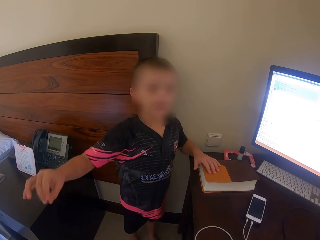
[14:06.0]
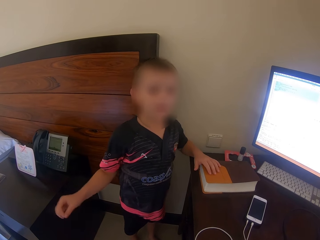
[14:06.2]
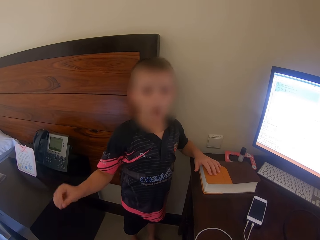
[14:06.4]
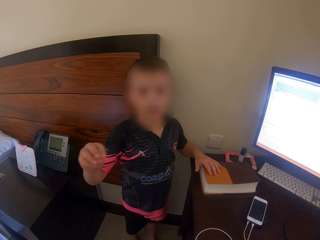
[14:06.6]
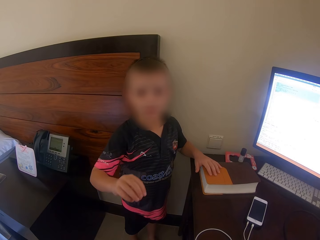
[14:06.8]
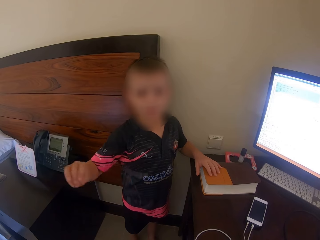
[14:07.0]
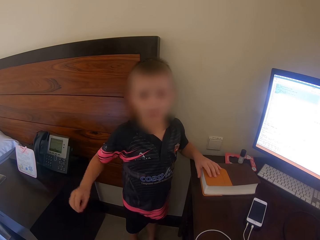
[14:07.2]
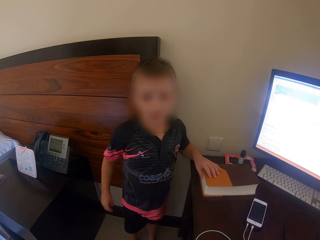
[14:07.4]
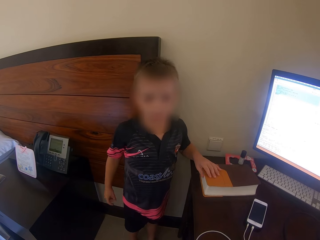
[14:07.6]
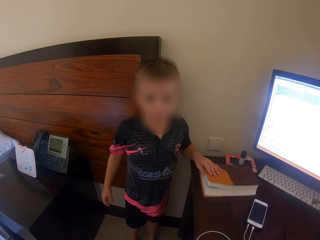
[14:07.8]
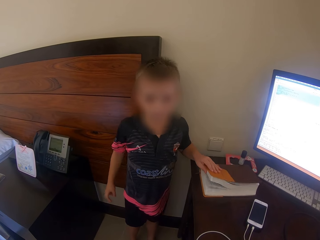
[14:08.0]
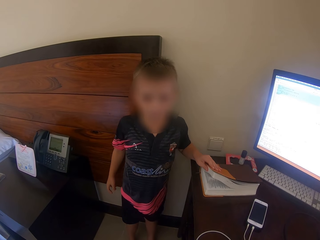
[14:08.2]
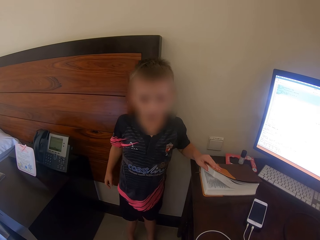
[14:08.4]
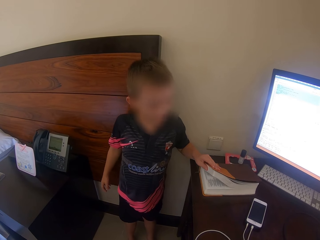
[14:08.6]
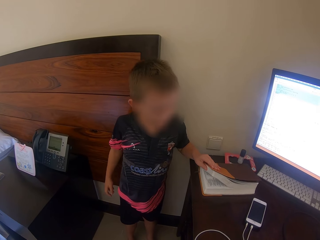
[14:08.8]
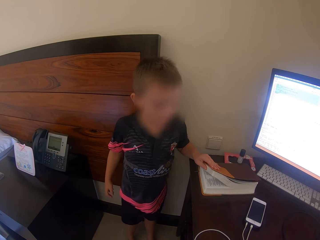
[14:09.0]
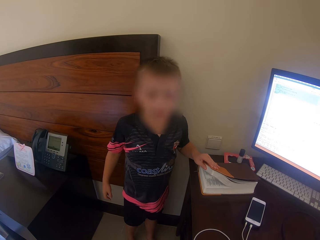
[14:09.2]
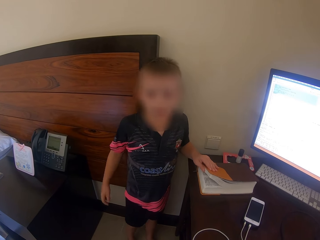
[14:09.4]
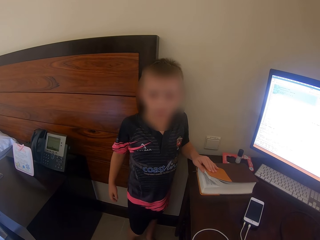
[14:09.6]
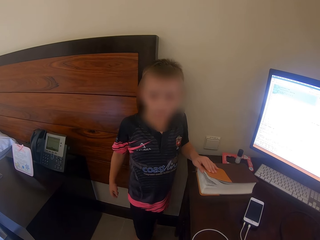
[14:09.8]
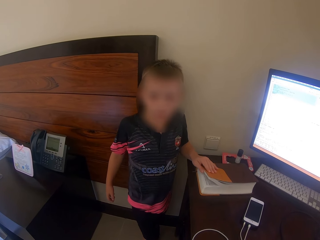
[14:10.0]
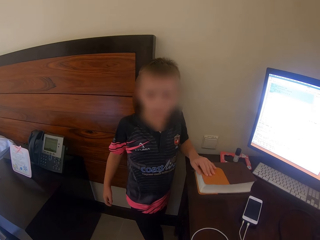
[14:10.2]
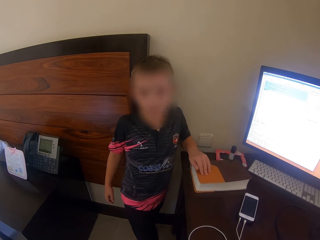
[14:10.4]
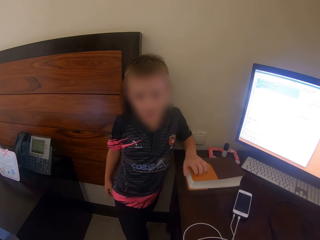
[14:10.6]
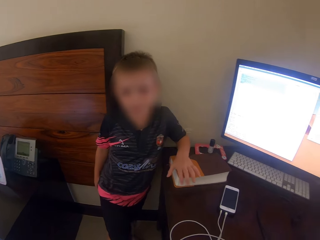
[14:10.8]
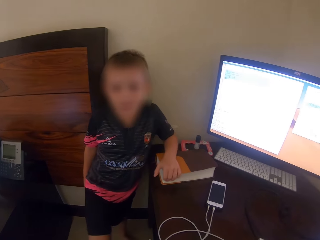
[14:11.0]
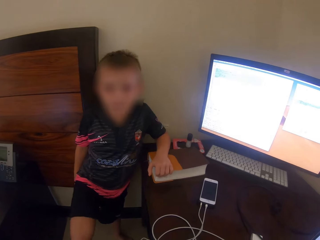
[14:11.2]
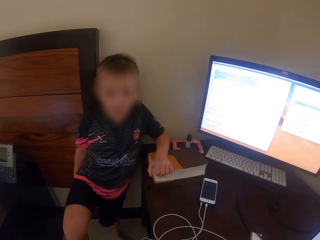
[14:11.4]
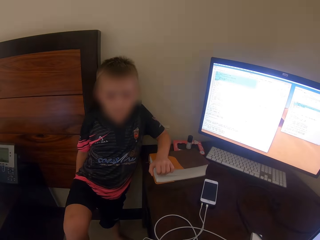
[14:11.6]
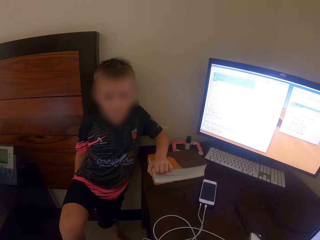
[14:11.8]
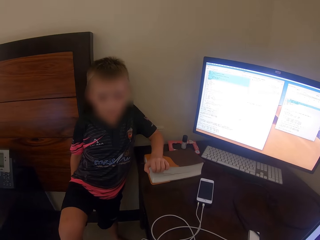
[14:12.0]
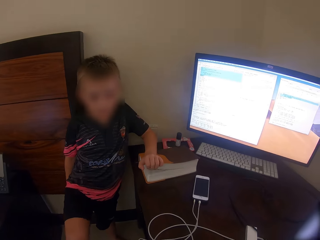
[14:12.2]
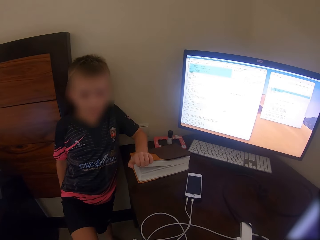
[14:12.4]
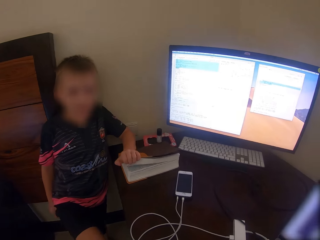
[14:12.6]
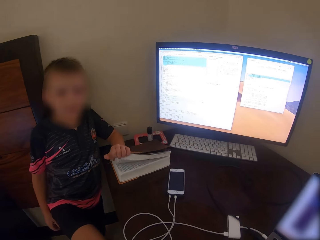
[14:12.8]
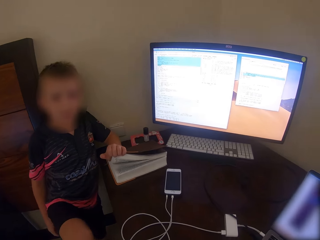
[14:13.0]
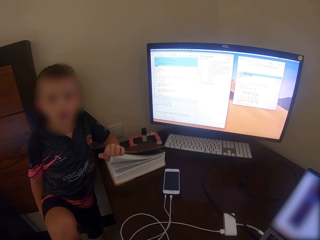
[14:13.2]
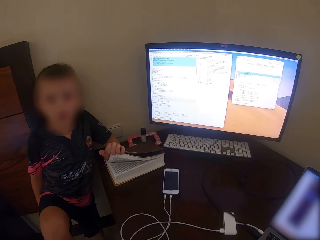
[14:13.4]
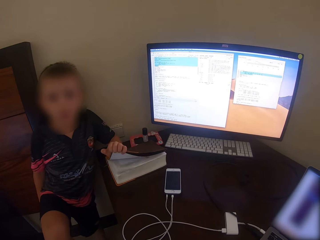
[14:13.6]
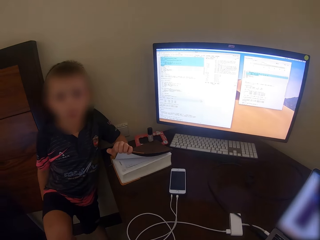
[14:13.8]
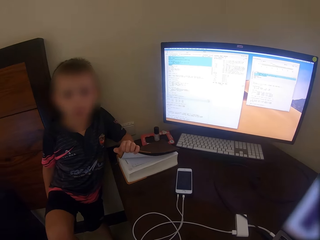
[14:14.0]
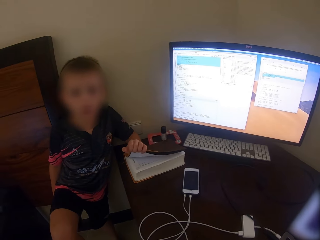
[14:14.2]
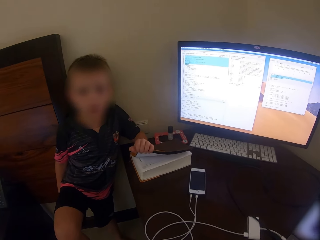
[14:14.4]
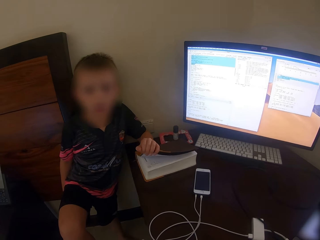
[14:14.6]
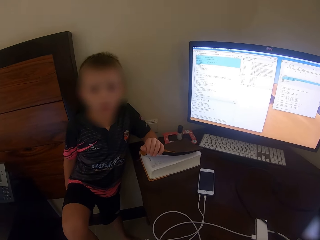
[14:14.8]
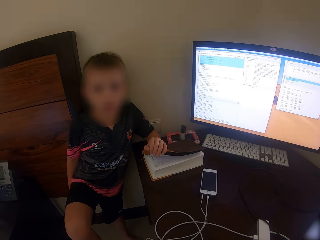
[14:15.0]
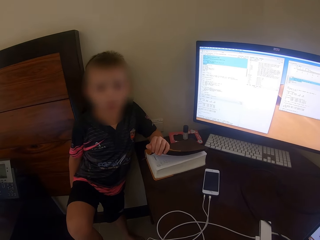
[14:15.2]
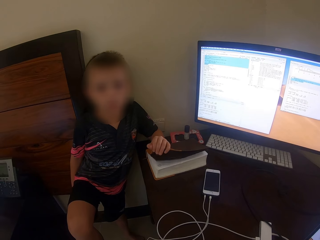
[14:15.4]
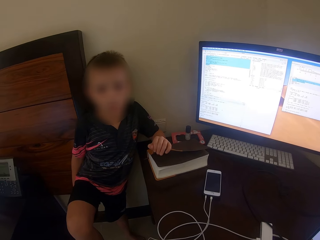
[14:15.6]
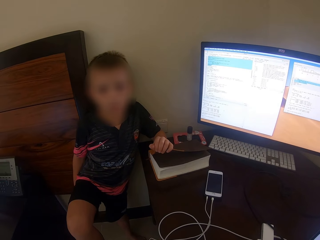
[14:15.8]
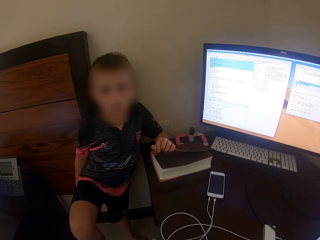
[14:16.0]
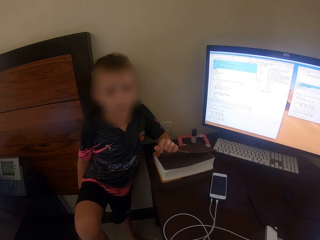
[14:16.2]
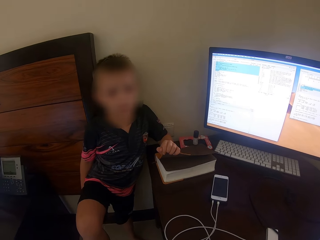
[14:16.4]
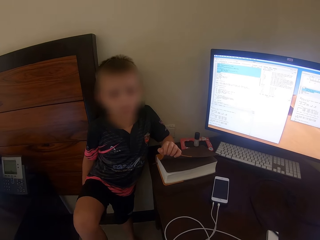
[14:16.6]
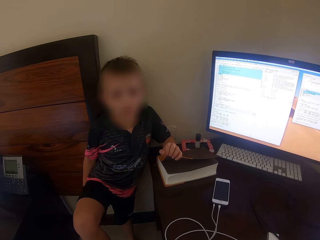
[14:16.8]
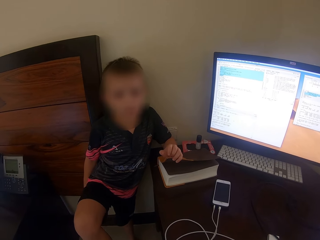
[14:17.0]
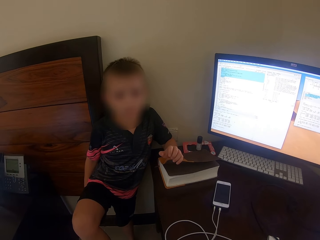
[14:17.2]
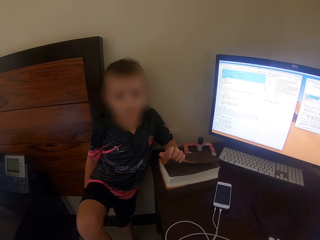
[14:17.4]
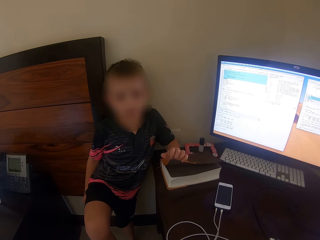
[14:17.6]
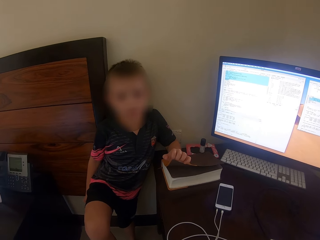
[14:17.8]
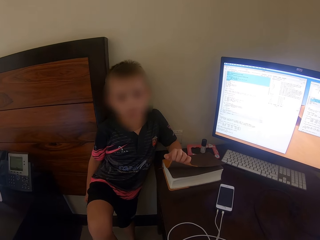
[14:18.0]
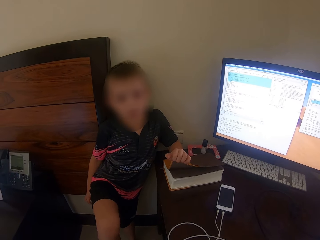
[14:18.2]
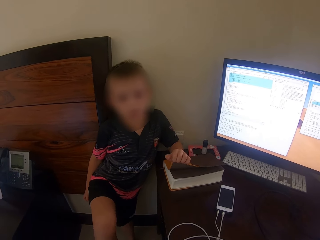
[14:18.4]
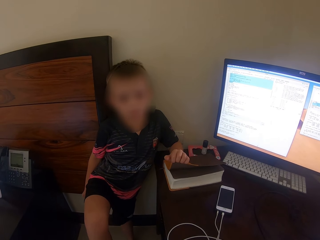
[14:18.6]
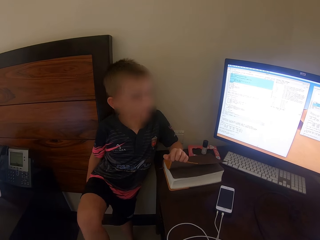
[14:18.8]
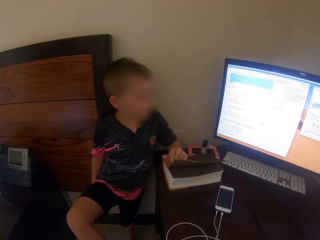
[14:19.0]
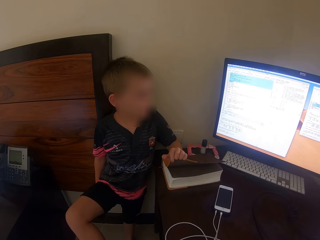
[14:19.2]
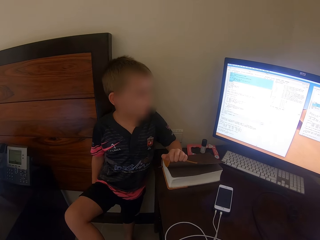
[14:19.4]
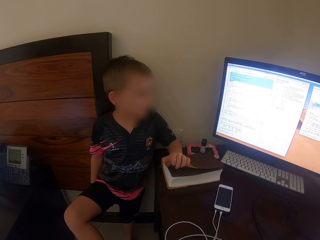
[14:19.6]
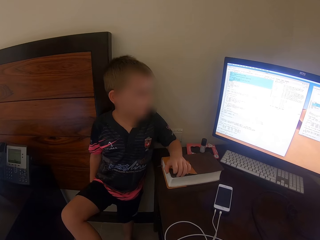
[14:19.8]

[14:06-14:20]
A man touches the book. The man talks, lifts the leg, and touches the book. The camera wearer talks. The man talks.

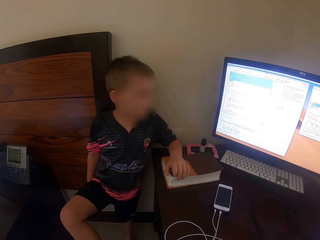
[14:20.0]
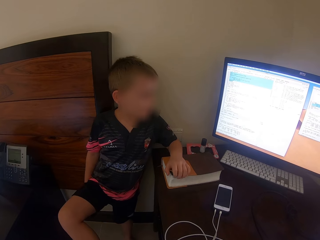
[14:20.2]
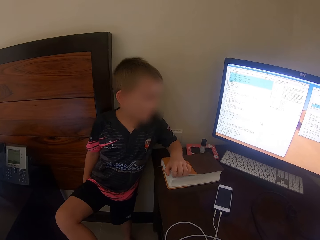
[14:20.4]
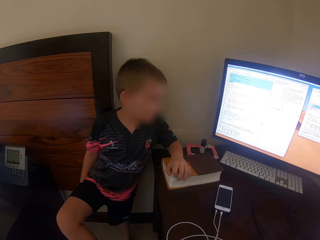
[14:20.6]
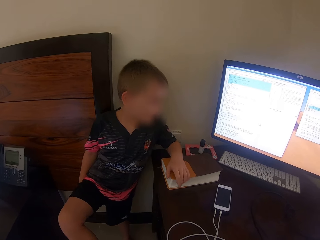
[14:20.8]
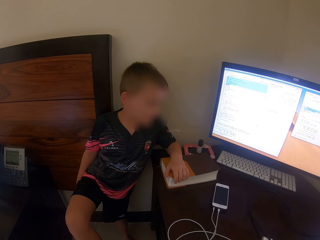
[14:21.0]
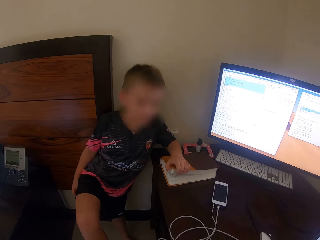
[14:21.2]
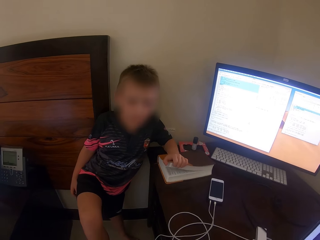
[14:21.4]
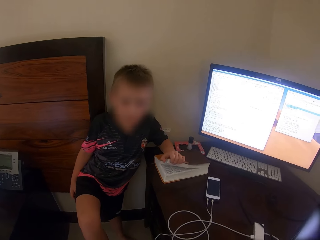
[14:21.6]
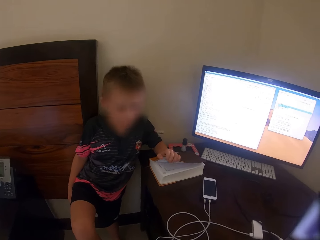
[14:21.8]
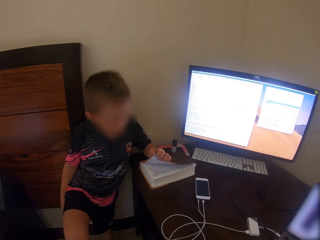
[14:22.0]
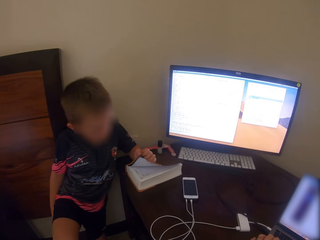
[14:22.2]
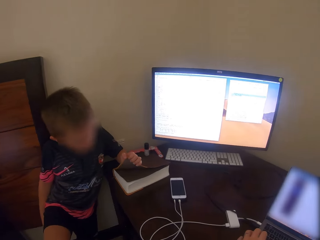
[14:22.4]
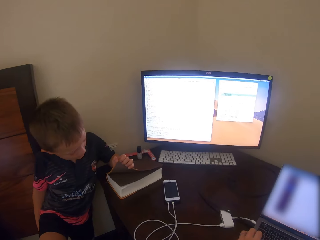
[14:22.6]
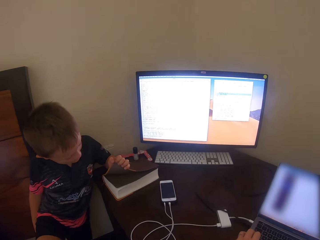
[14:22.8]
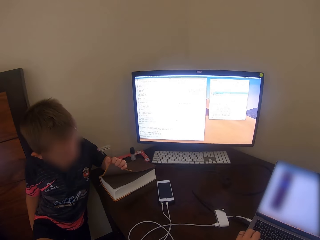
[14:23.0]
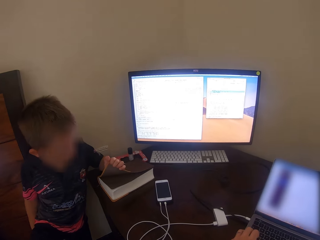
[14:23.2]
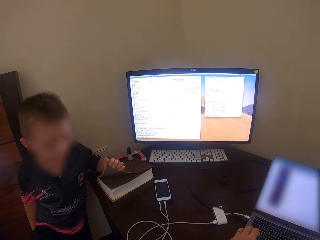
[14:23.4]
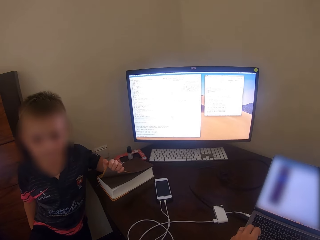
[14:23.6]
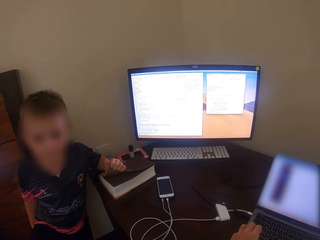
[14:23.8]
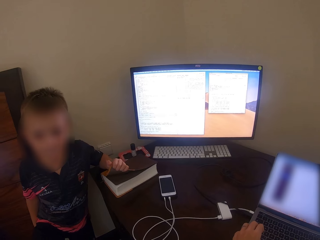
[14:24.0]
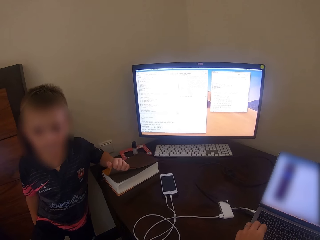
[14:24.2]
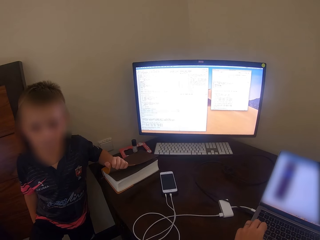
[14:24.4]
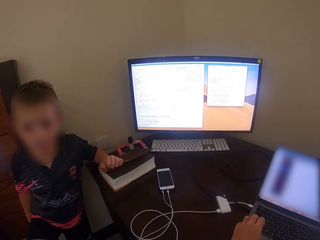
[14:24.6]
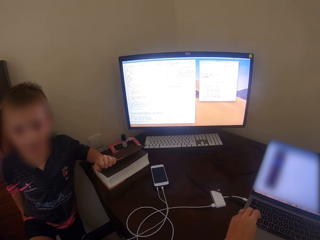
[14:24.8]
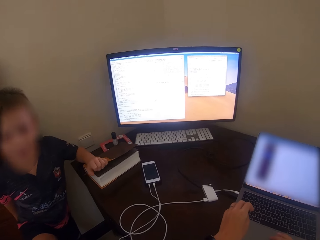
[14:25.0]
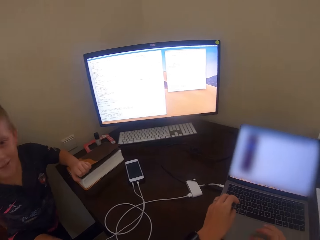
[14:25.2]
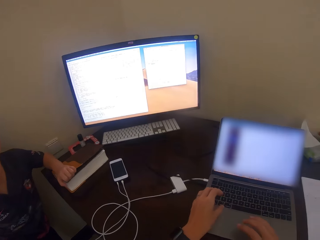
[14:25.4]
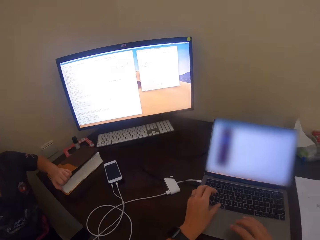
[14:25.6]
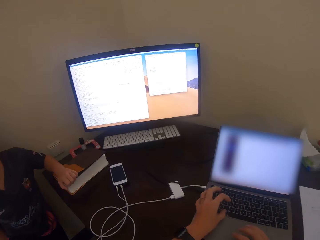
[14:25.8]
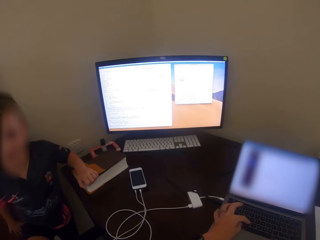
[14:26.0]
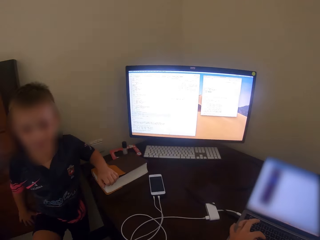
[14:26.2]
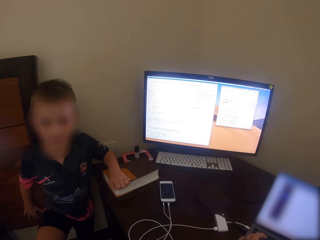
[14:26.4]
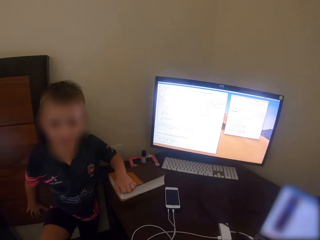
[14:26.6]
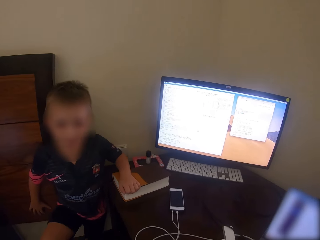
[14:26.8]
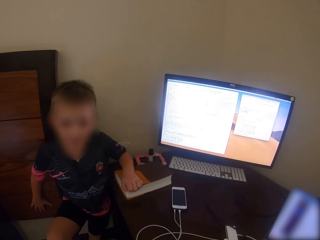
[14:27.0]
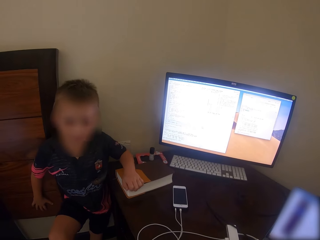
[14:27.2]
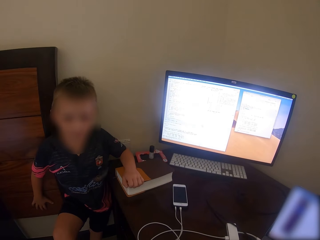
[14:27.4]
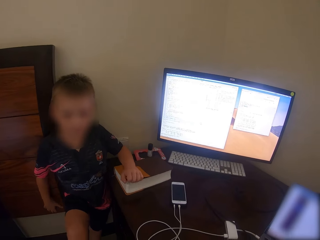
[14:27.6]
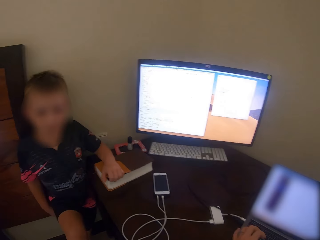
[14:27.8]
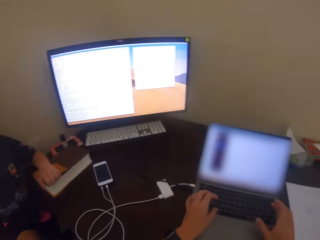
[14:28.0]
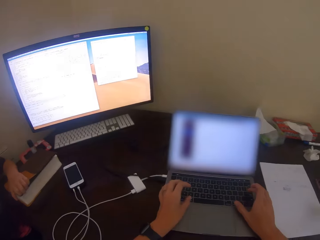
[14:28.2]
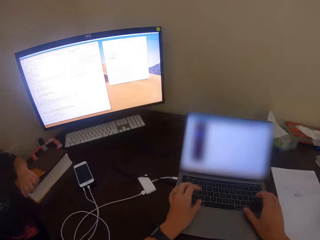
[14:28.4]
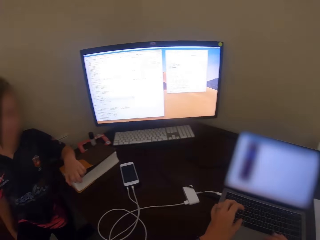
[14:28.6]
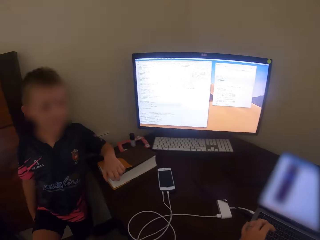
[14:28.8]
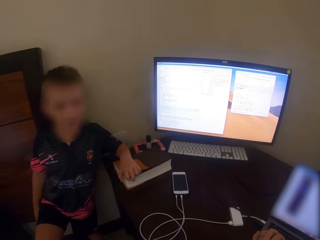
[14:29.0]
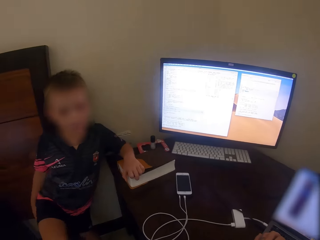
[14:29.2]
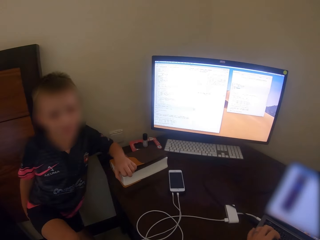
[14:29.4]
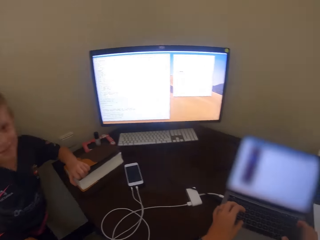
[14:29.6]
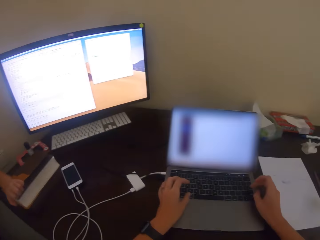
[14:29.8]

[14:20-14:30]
A man touches the book. The camera wearer types on the laptop keyboard. They use the laptop. The man talks.
